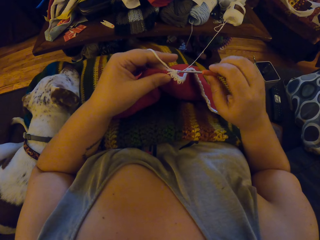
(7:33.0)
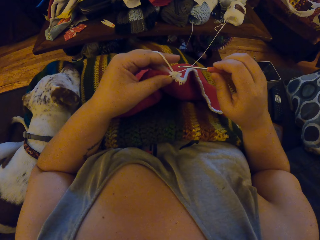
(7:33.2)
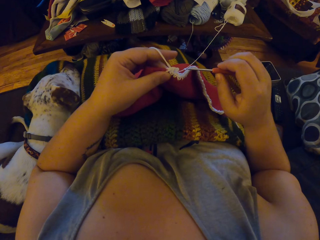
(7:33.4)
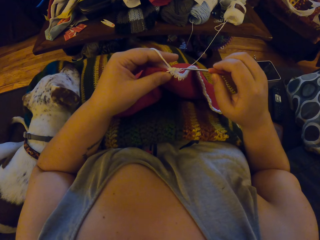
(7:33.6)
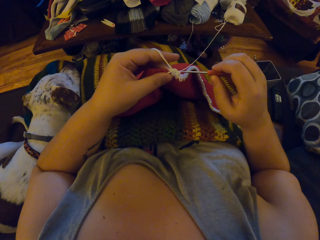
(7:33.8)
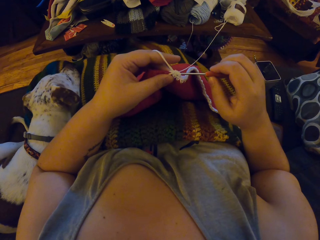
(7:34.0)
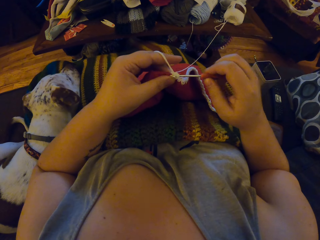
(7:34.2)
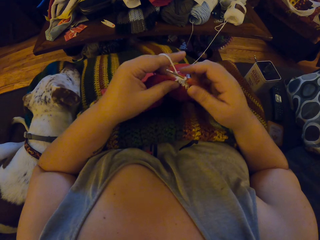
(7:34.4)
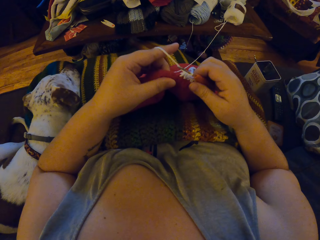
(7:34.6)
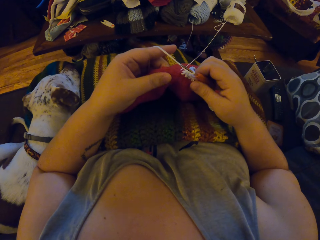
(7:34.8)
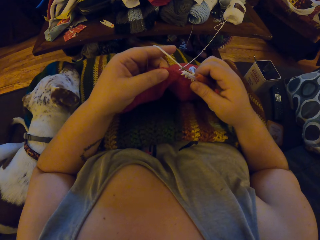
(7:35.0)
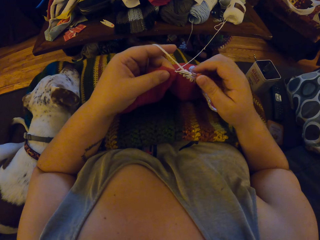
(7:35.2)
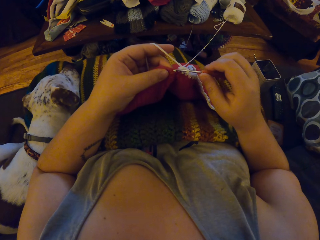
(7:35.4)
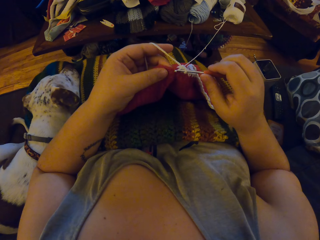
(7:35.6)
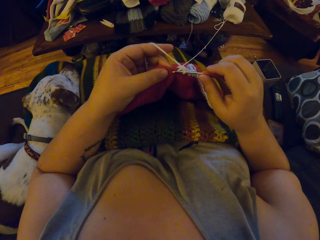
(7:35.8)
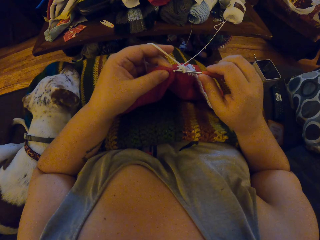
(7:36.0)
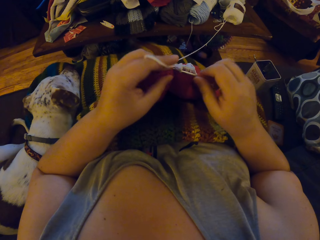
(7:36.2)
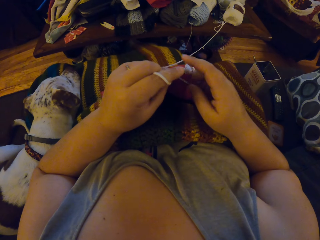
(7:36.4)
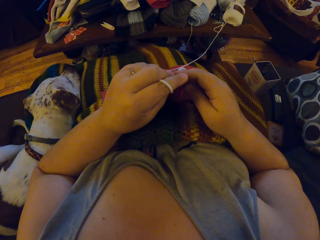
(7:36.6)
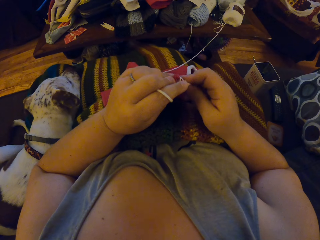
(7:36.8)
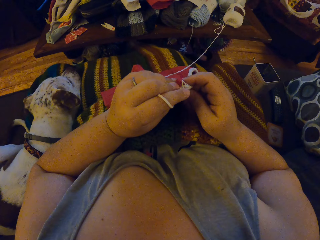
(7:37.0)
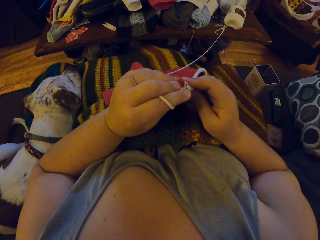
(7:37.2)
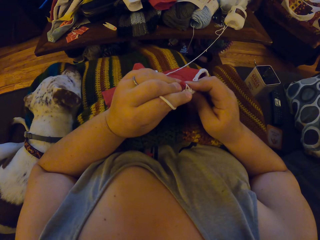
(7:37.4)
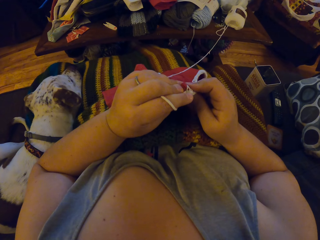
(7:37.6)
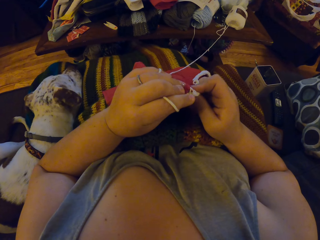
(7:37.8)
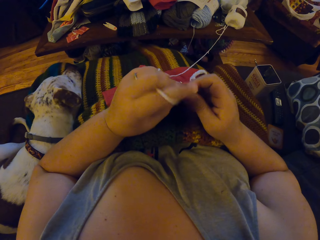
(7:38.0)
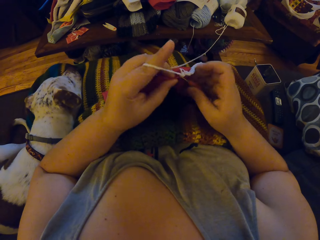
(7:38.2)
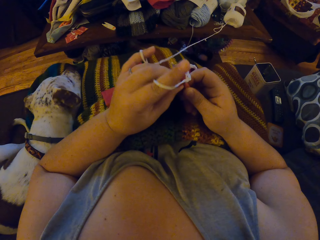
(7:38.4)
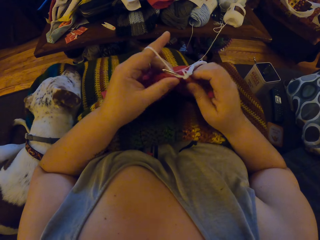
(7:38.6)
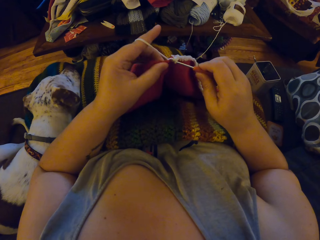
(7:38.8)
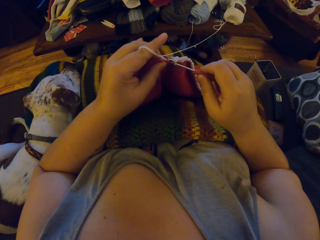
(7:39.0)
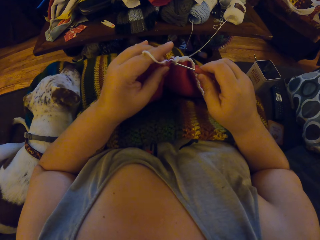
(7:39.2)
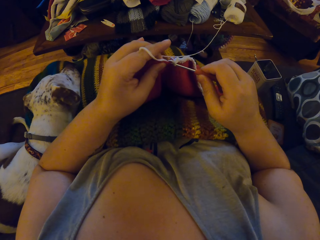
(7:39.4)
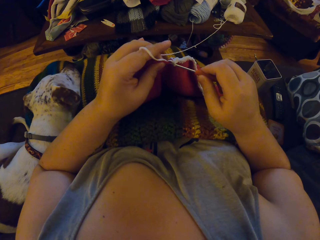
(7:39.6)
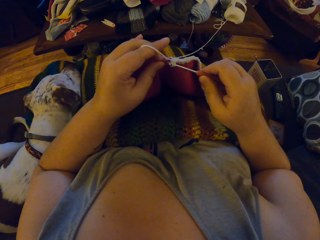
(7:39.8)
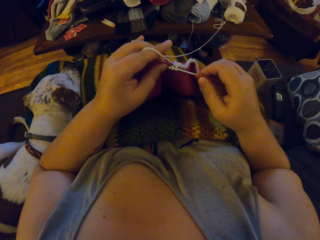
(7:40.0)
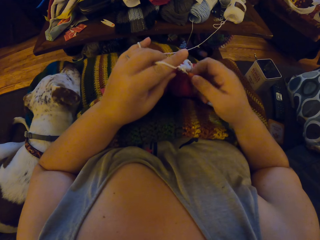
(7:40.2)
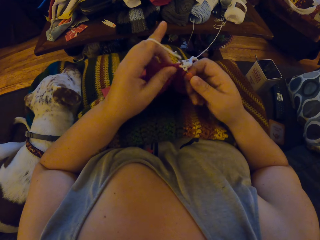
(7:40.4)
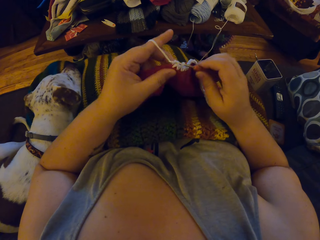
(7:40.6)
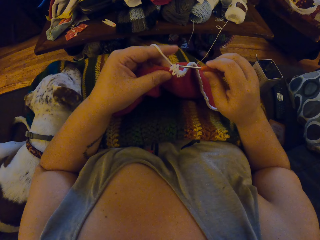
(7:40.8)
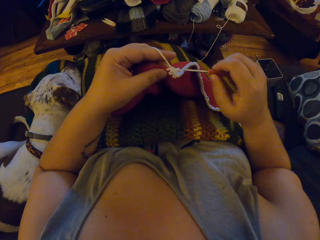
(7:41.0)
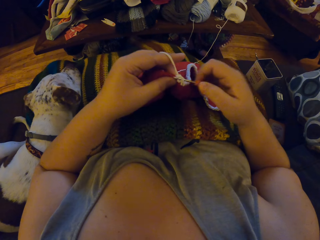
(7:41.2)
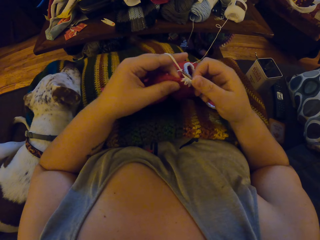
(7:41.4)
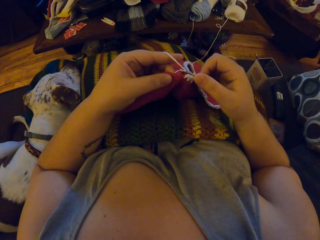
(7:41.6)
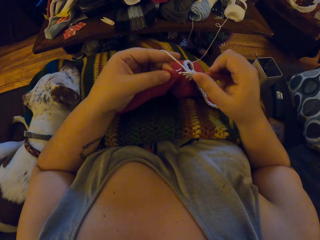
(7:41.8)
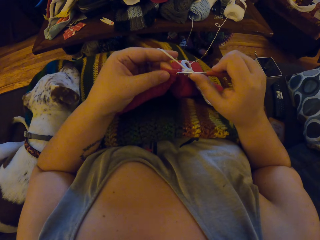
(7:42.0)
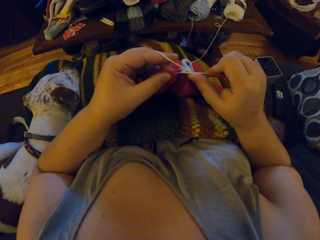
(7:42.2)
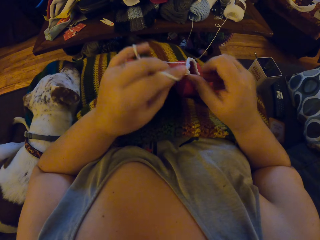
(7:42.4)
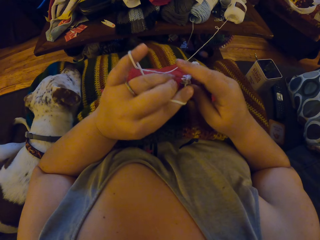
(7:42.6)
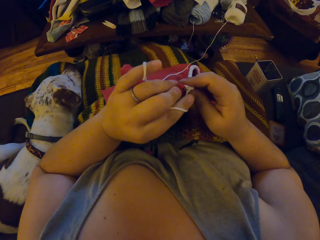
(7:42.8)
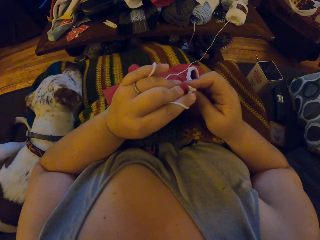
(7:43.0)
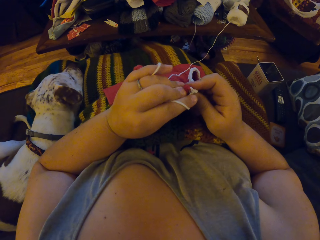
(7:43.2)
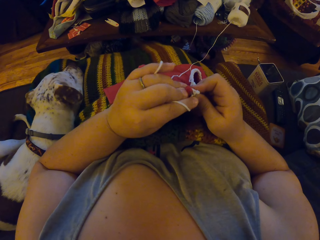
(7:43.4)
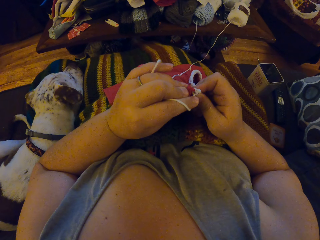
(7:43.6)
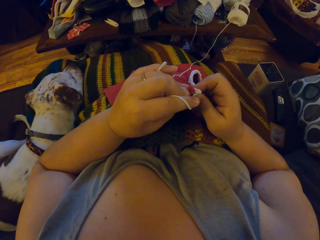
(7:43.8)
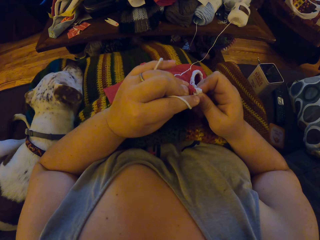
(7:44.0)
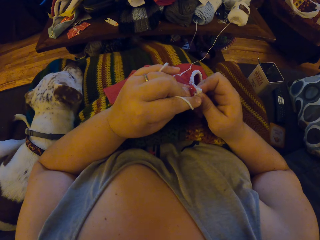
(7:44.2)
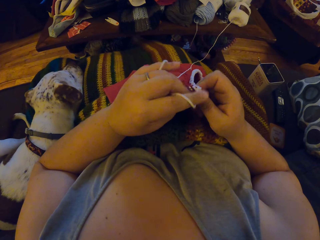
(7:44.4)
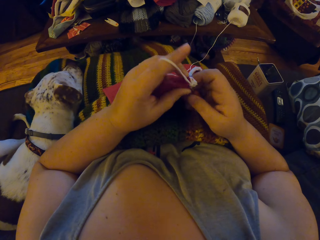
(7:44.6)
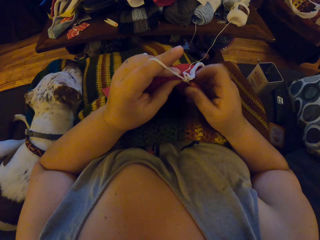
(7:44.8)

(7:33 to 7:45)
The camera wearer inspects the cloth. They start to crochet.

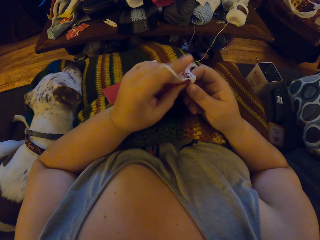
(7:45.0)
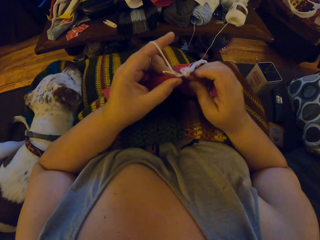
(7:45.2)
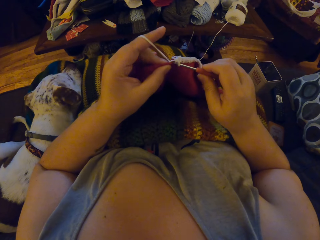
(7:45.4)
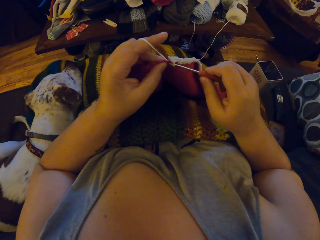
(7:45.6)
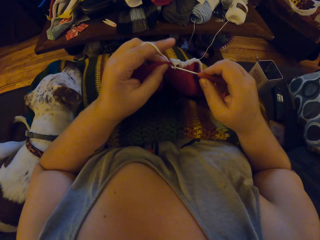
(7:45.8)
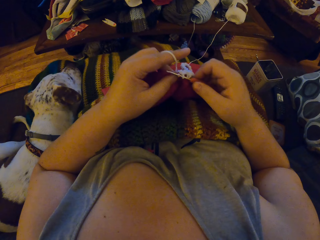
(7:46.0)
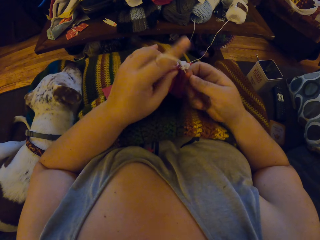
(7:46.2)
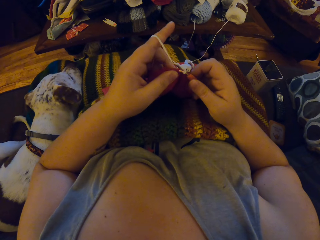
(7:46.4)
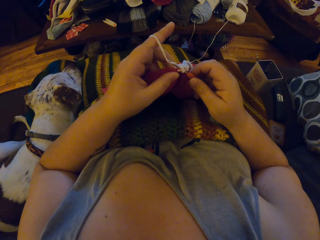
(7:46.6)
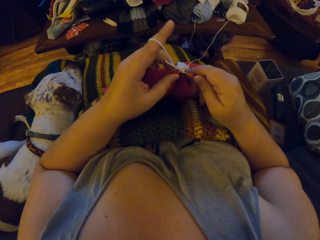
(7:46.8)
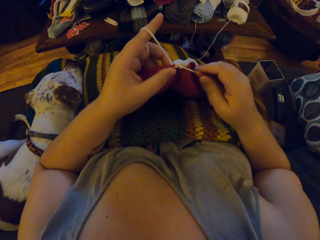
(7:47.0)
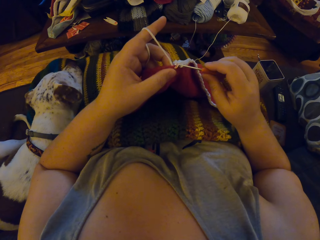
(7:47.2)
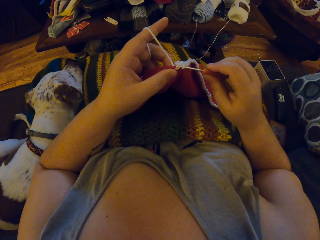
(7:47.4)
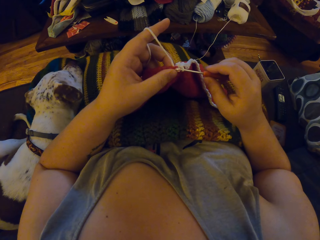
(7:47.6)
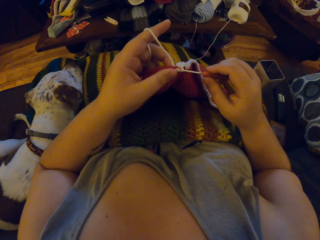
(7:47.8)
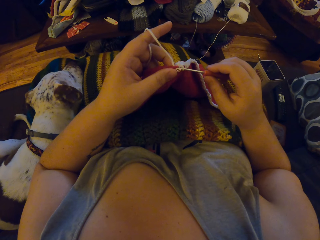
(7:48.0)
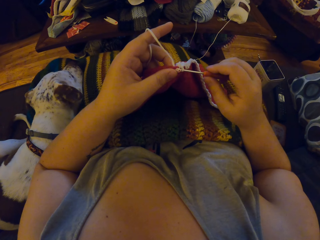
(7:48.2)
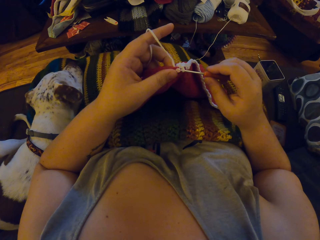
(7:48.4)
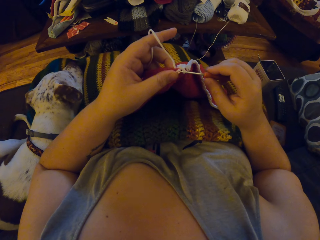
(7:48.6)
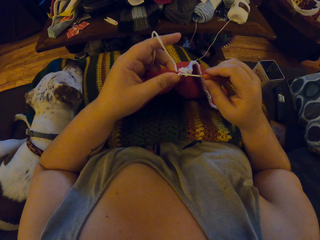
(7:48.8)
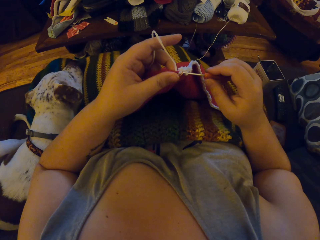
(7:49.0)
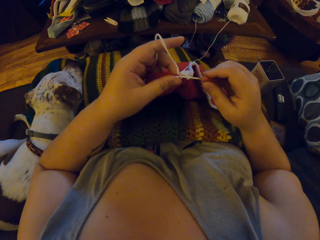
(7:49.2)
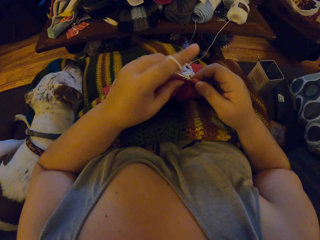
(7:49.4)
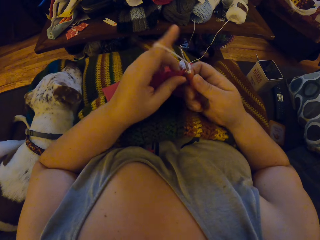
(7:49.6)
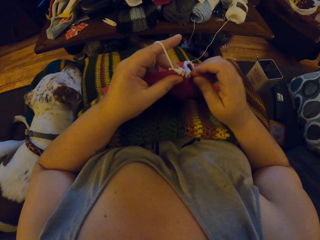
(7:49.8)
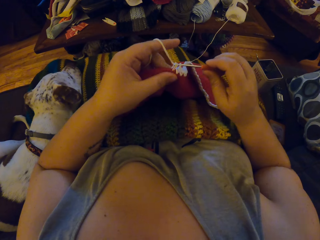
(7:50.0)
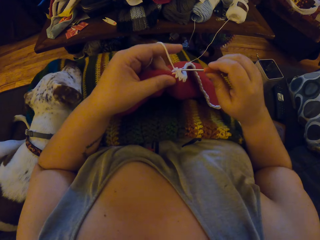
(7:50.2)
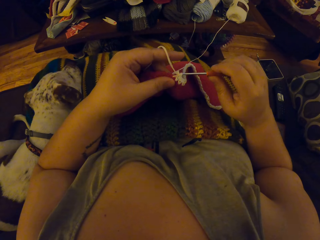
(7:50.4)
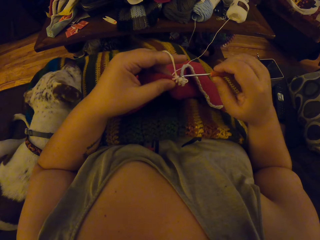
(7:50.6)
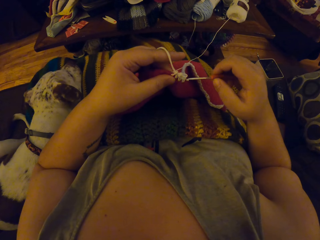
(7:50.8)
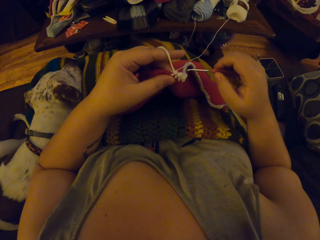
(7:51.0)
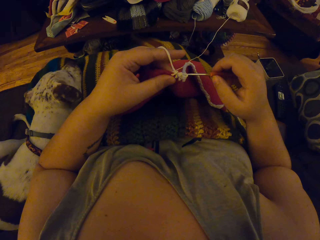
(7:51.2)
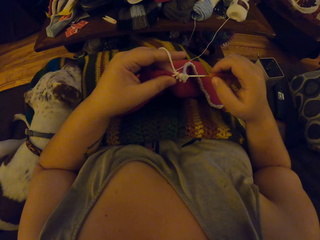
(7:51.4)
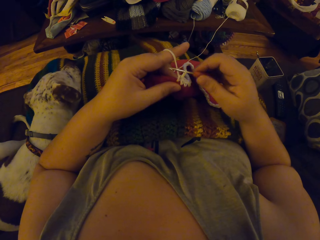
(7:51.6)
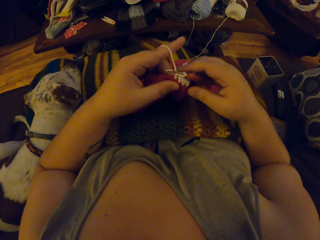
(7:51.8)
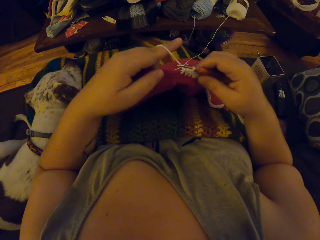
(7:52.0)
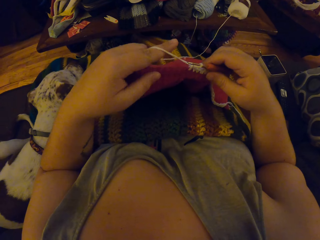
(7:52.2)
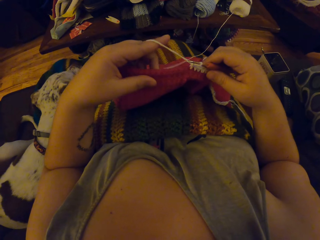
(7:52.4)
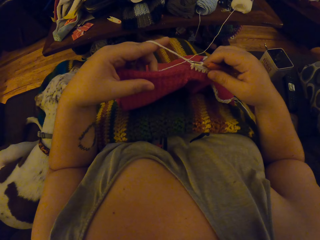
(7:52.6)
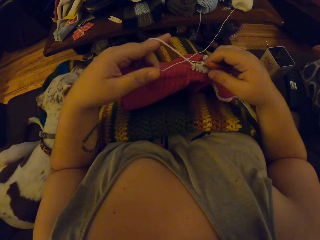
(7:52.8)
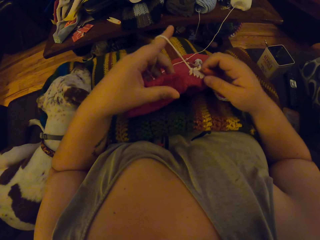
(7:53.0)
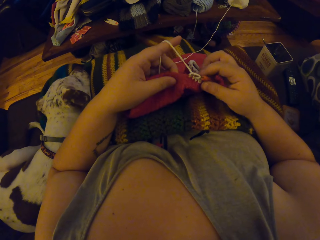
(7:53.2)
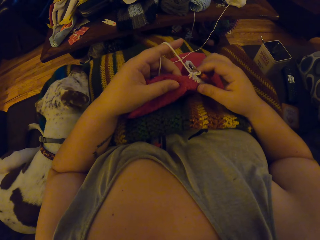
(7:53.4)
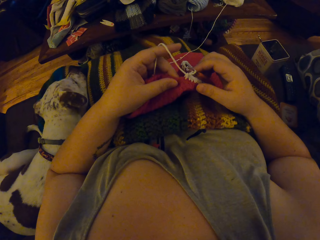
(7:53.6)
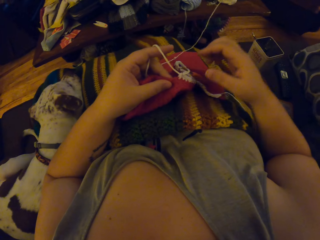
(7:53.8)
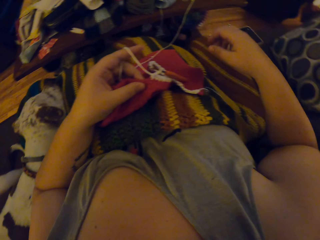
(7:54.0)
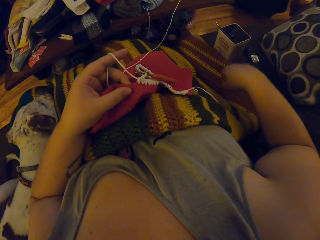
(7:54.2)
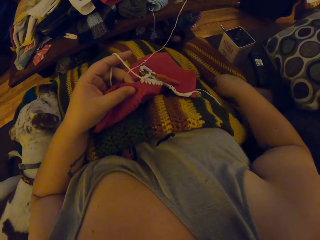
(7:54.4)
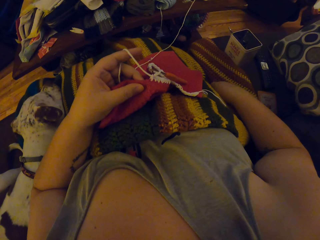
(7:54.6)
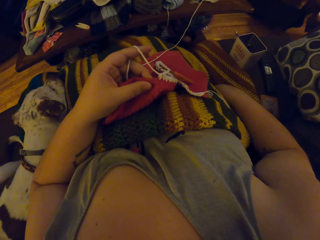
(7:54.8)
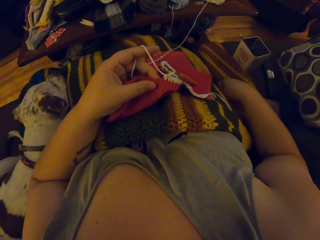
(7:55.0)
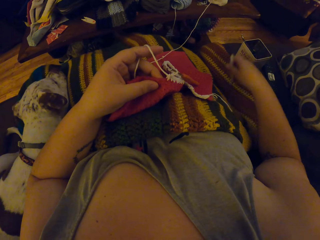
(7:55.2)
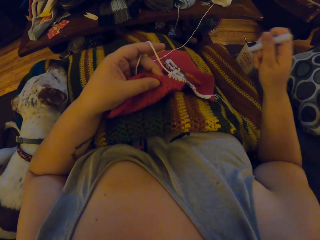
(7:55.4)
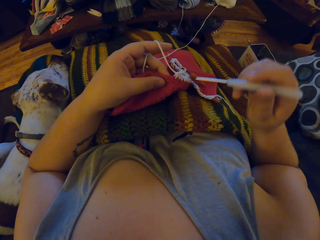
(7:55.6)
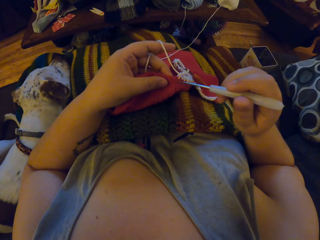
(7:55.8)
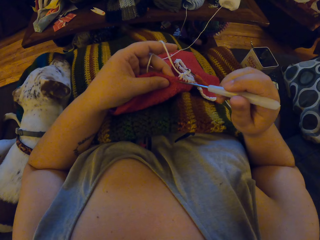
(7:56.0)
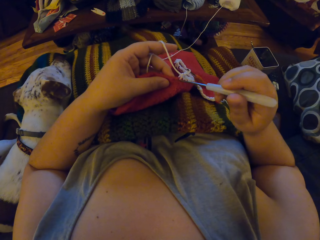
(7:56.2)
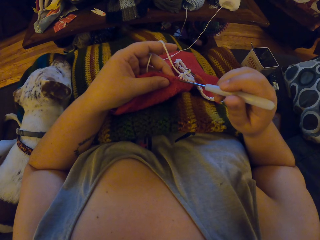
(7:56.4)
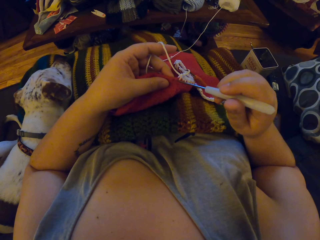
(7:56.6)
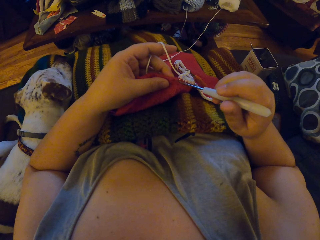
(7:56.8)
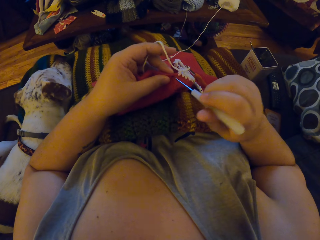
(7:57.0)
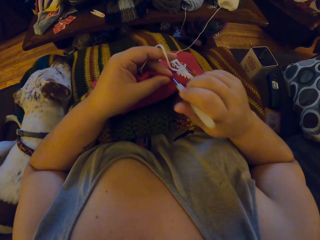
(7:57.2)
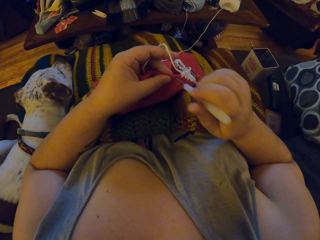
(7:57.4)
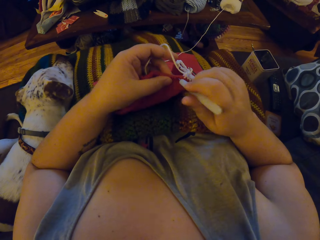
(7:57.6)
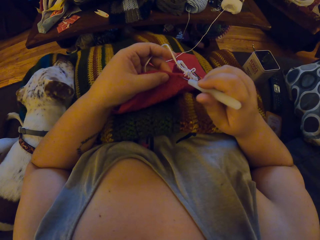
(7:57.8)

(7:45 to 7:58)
The camera wearer removes the orange crochet hook from the yarn loop. She puts the orange crochet hook in the yarn loop. She inspects the cloth. She picks up the white crochet hook from the seat with her right hand. She pierces the cloth with the white crochet hook.
